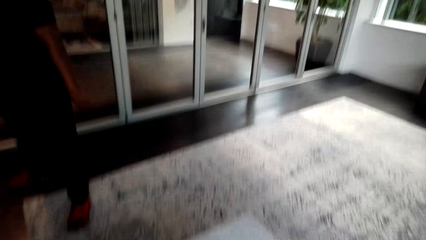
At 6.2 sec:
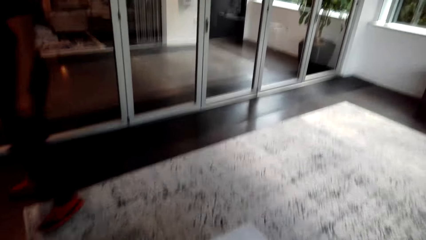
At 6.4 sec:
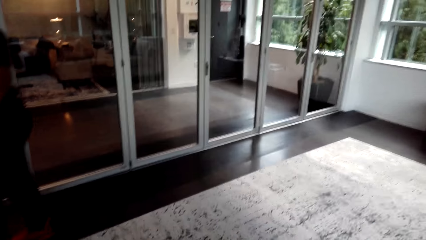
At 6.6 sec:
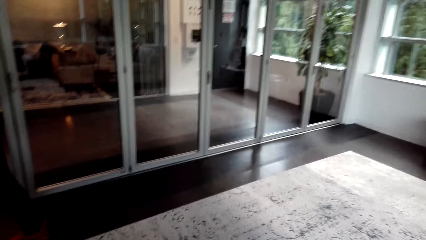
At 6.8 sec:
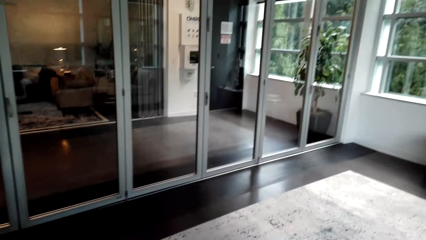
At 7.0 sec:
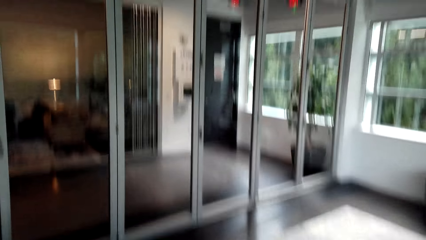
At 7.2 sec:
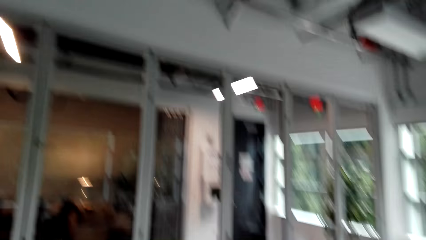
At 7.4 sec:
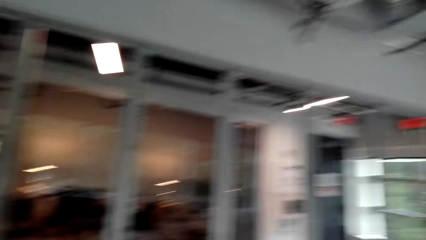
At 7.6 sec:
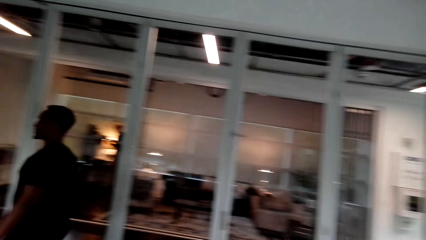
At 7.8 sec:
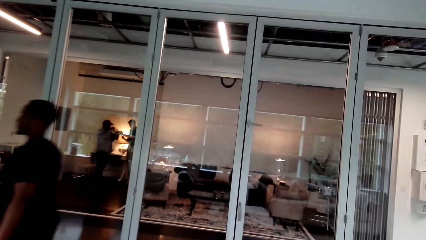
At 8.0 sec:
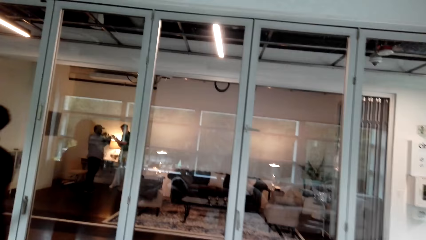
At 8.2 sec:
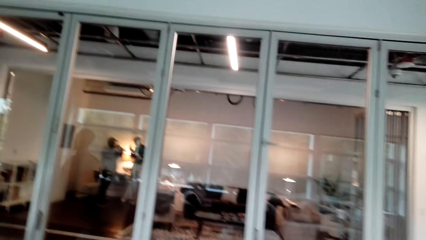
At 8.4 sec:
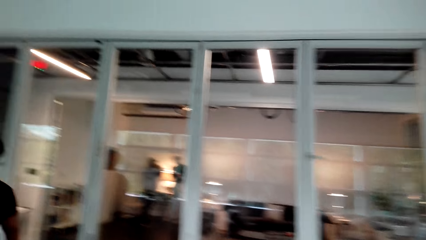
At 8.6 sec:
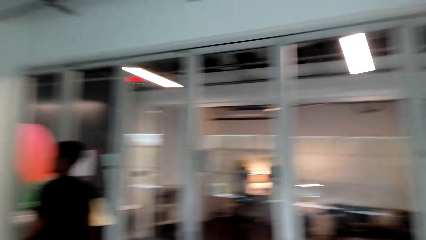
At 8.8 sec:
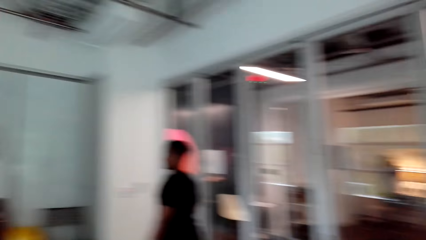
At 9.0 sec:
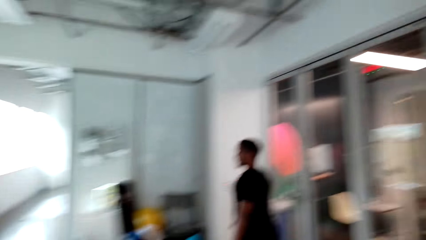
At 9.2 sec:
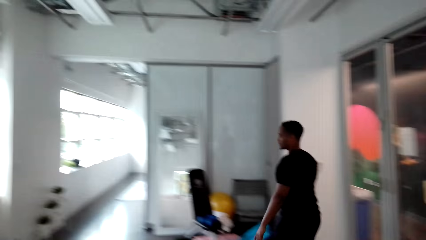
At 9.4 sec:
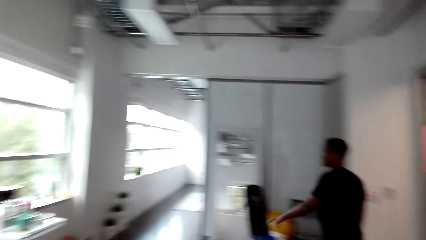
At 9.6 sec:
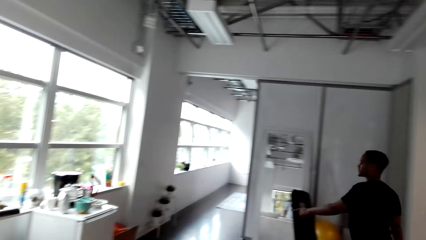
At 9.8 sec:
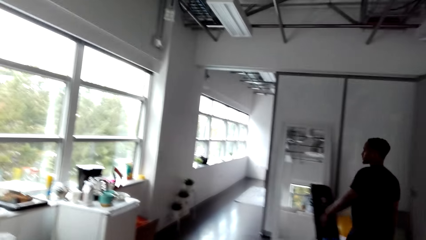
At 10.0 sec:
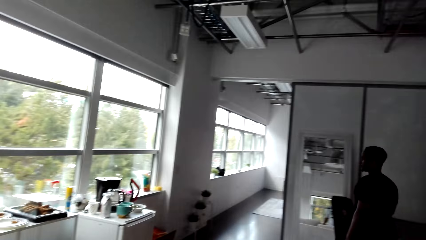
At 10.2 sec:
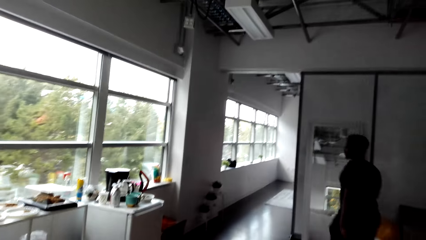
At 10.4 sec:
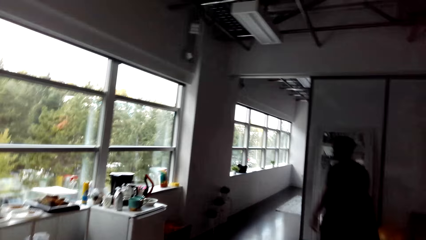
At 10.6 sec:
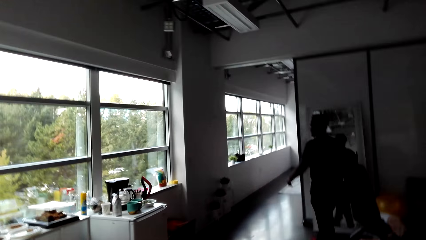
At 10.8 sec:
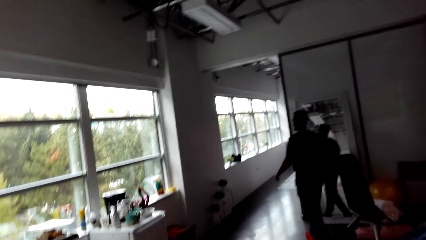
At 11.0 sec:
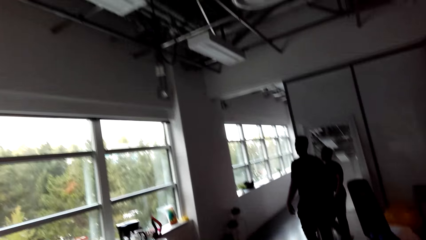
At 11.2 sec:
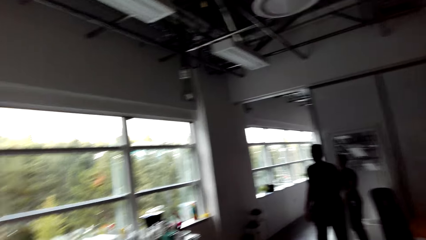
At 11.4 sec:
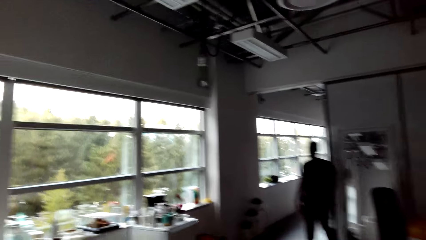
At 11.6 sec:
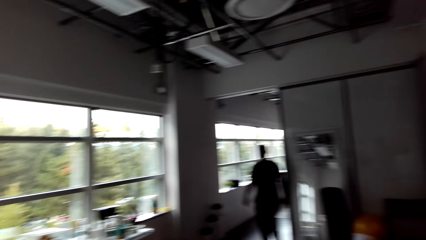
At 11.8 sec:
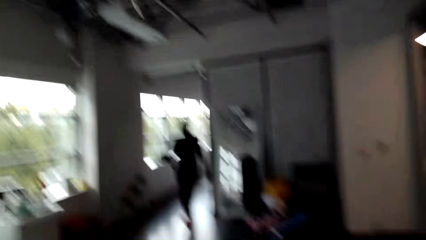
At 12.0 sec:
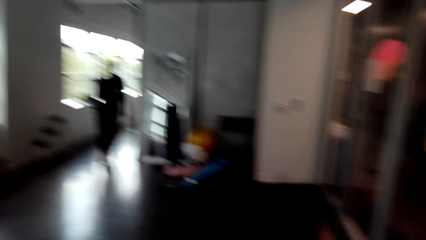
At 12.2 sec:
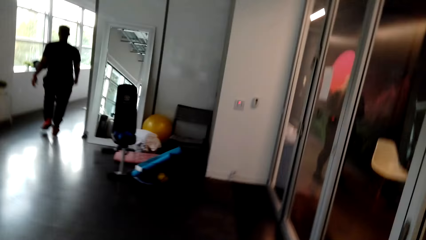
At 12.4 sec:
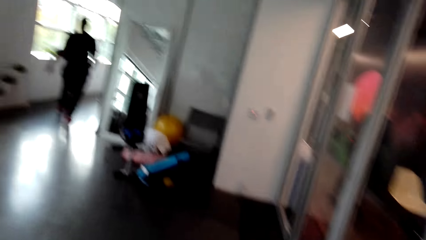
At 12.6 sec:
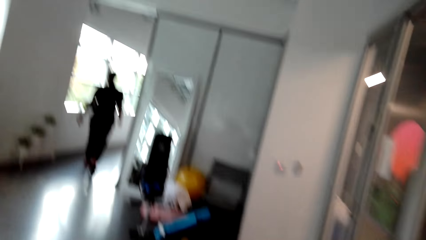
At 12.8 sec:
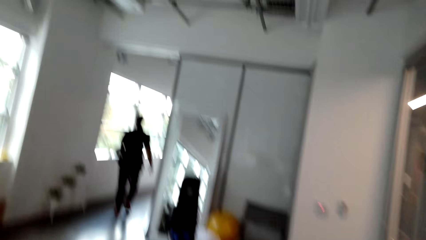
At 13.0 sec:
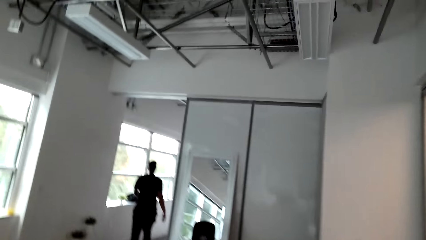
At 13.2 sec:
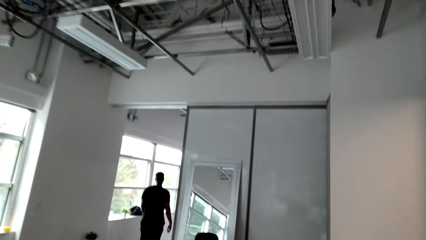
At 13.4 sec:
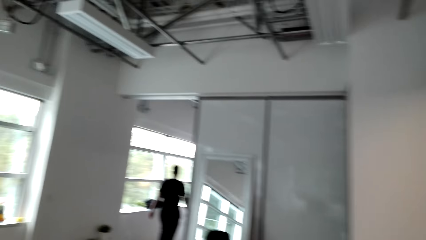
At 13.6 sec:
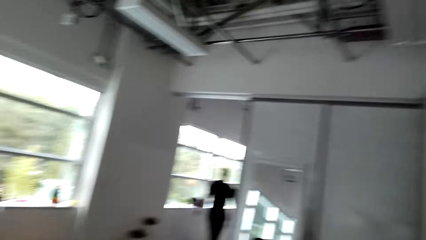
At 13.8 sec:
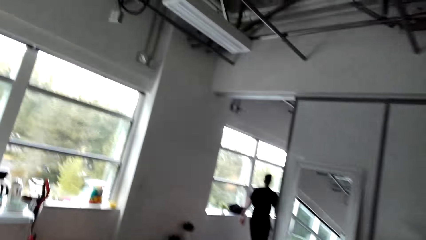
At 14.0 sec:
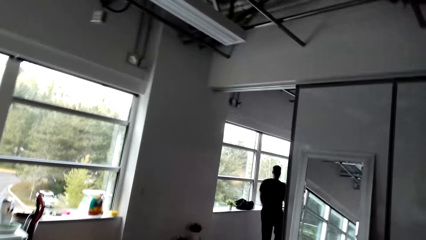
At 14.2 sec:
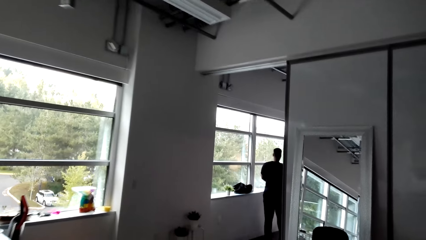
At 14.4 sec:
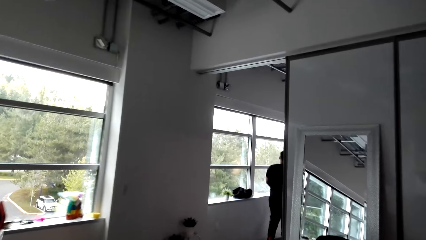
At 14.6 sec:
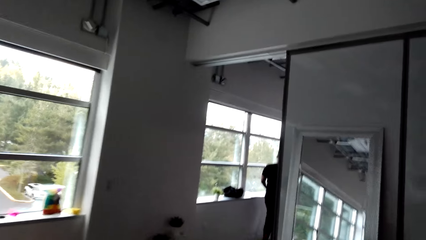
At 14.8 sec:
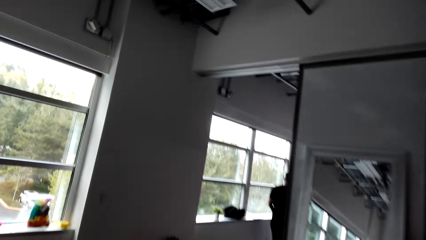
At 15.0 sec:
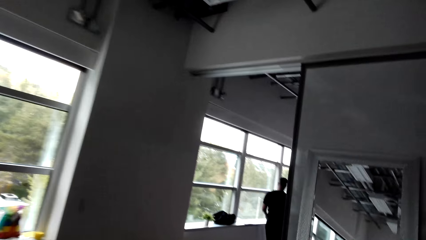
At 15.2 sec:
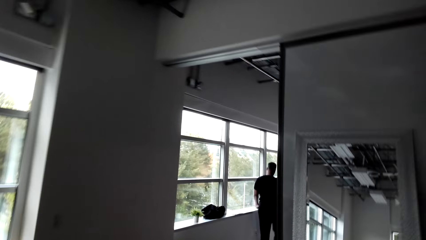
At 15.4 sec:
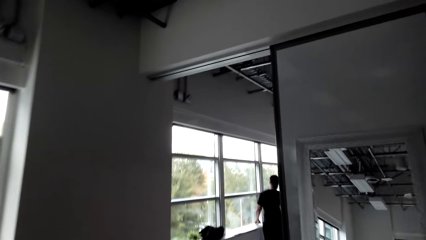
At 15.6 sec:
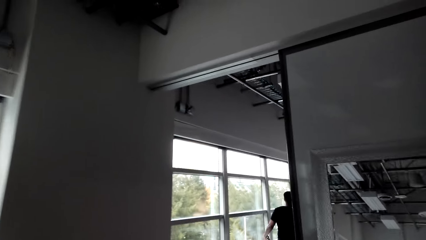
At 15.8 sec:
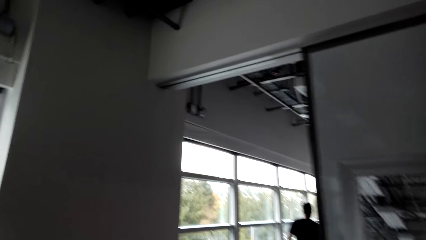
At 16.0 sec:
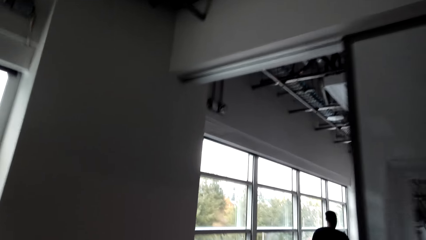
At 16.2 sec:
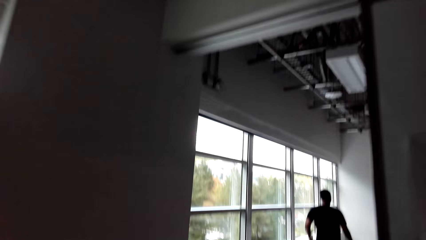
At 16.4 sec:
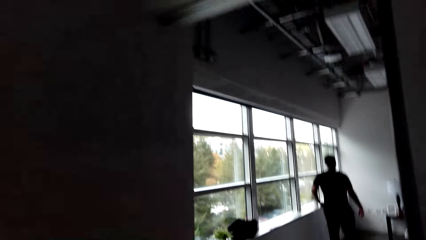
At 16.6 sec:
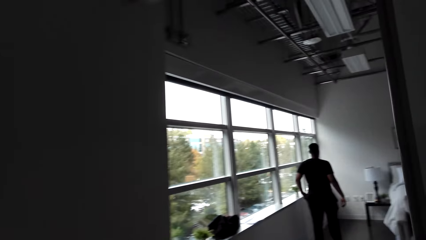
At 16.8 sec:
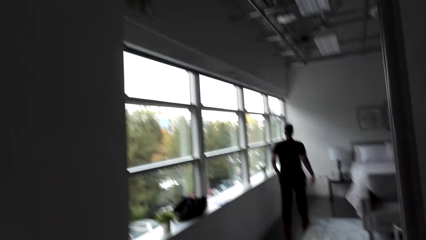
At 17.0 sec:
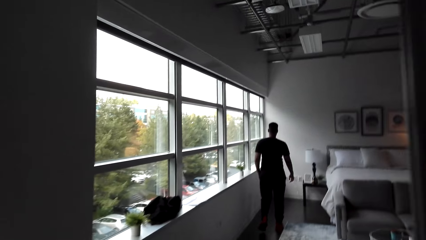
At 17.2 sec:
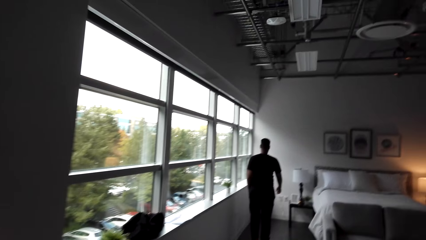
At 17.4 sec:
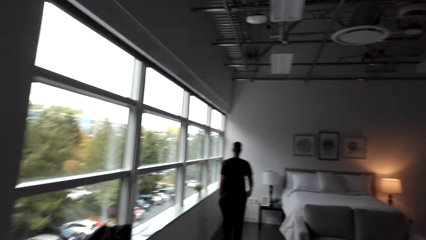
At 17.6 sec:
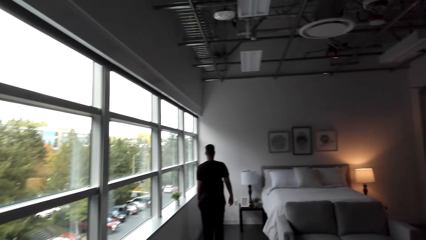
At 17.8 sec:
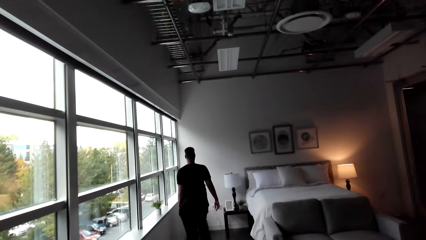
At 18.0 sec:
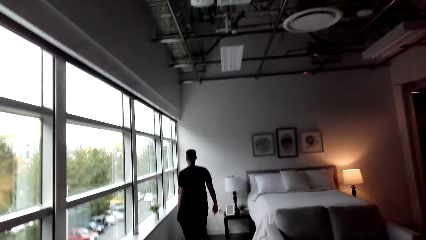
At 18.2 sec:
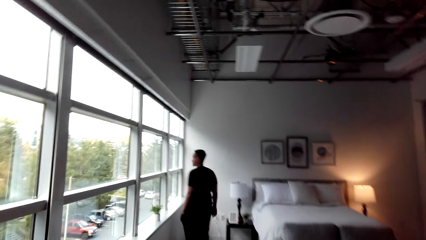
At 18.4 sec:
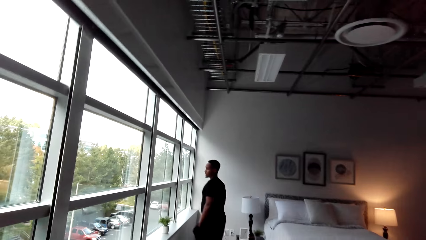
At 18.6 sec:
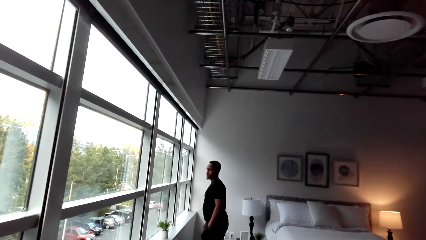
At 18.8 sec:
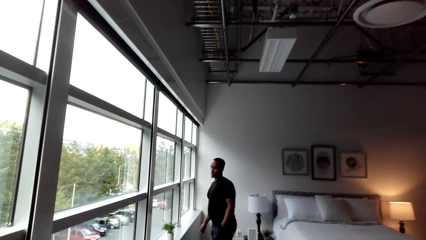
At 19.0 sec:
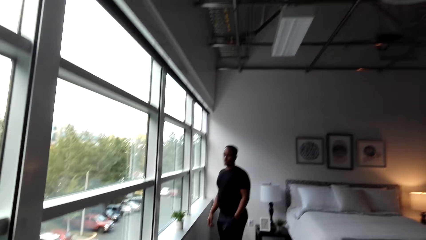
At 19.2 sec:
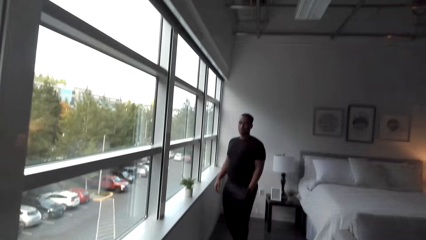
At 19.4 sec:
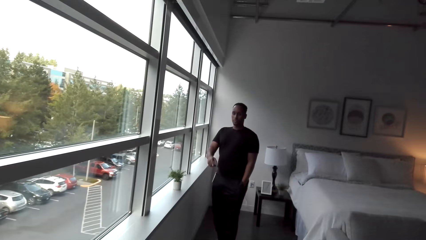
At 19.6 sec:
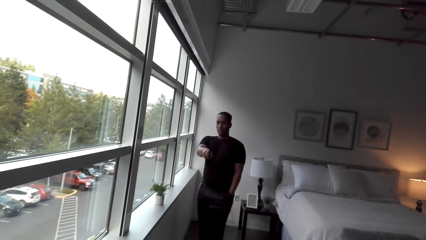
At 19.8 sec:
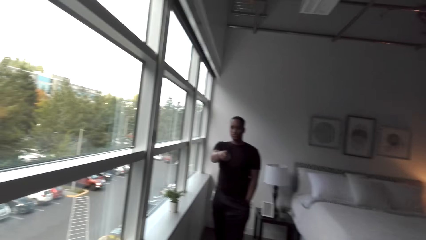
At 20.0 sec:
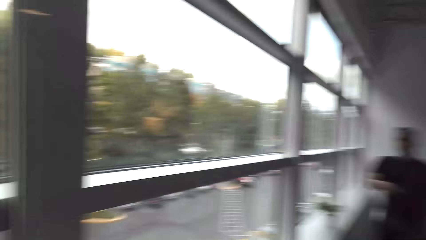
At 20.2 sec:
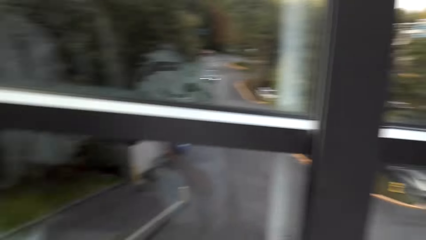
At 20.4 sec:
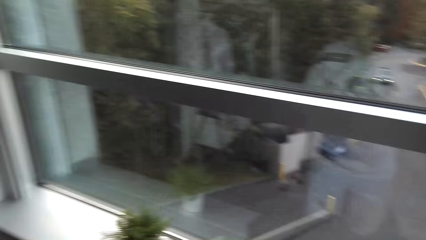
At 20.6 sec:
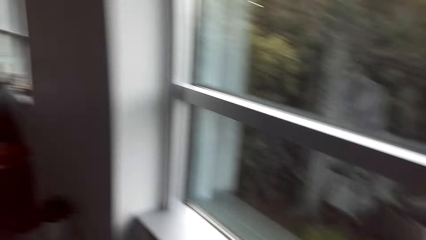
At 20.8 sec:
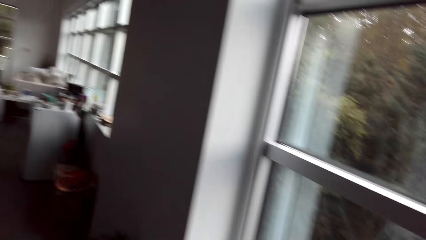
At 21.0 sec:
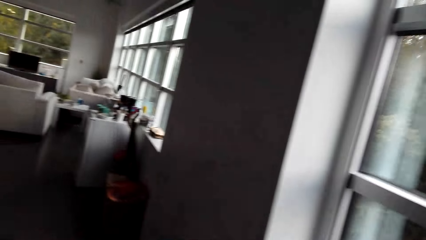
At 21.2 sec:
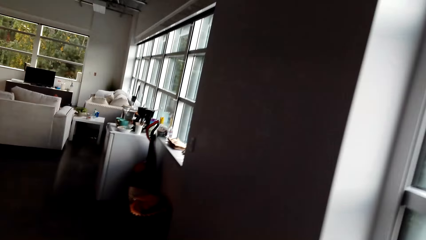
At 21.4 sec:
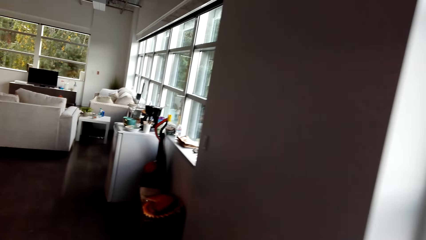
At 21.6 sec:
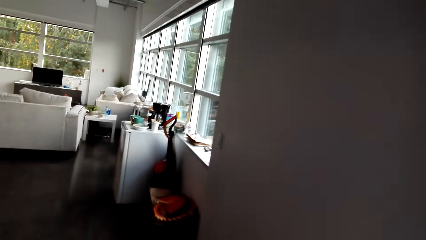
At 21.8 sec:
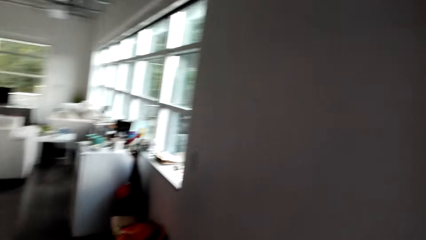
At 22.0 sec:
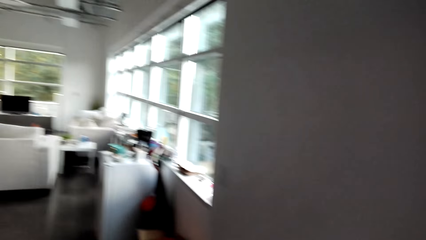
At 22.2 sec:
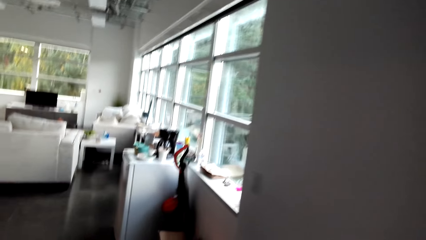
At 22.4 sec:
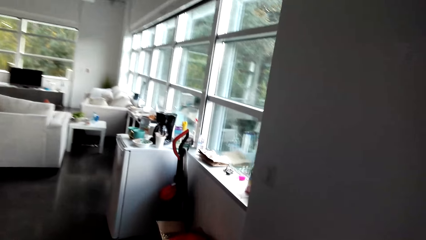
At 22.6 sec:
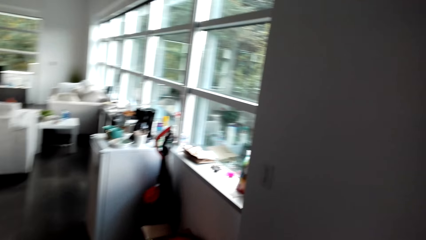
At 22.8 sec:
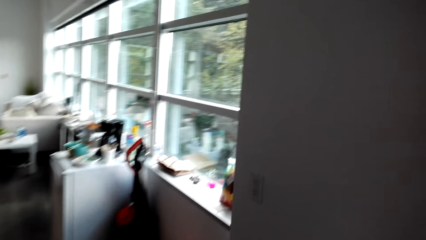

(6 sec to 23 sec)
The camera wearer walks around the room. A man makes a hand gesture.
